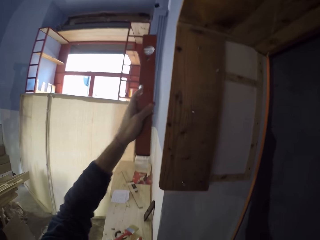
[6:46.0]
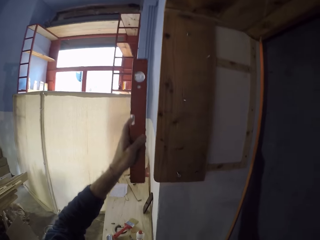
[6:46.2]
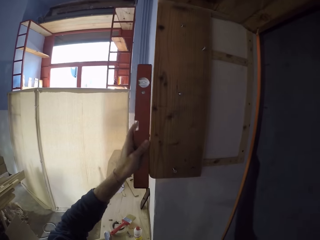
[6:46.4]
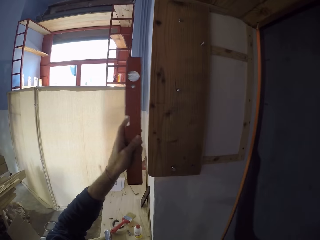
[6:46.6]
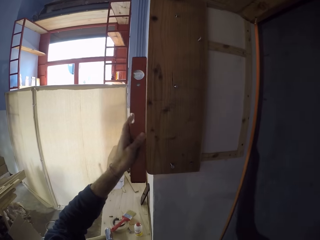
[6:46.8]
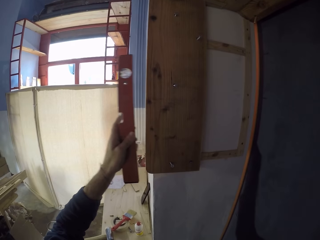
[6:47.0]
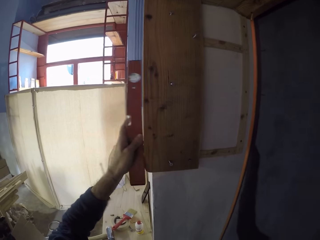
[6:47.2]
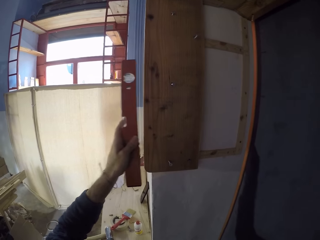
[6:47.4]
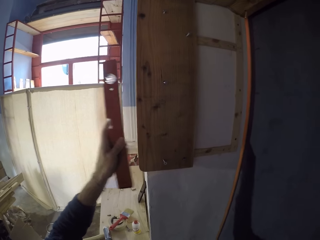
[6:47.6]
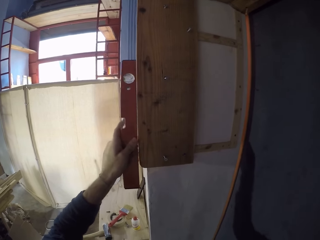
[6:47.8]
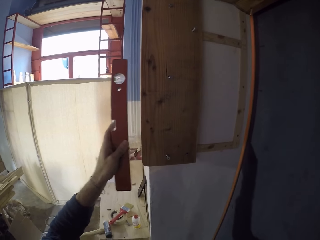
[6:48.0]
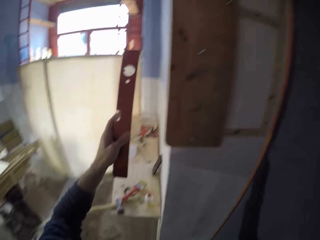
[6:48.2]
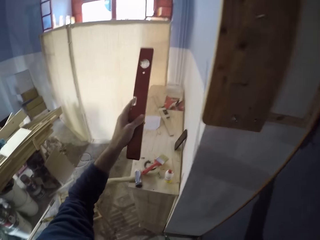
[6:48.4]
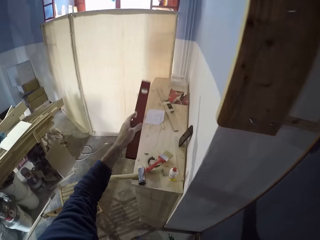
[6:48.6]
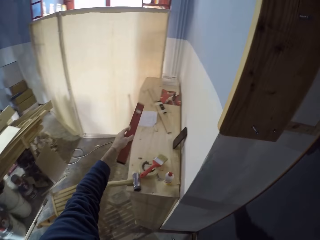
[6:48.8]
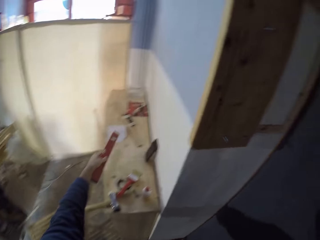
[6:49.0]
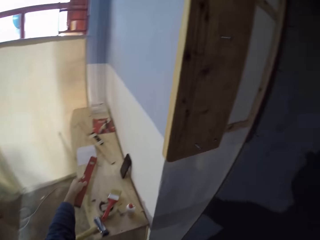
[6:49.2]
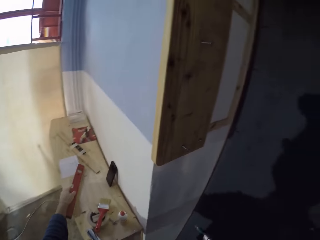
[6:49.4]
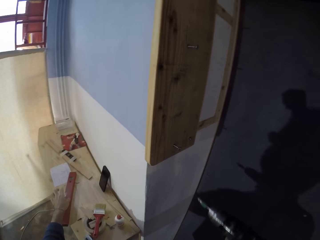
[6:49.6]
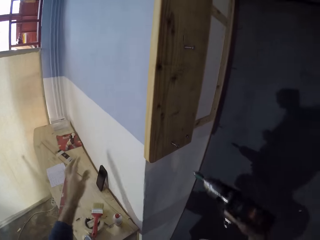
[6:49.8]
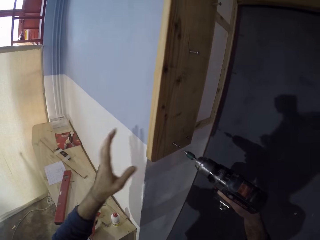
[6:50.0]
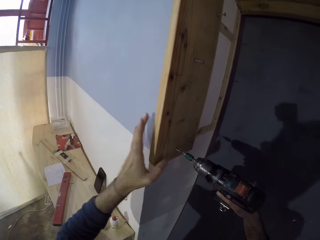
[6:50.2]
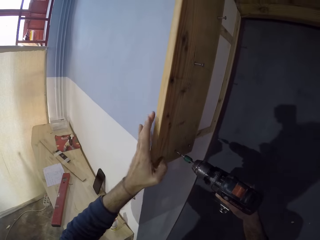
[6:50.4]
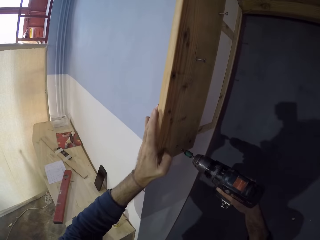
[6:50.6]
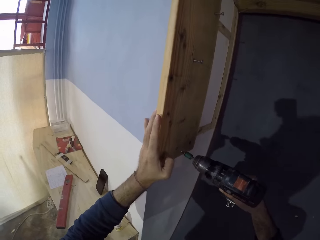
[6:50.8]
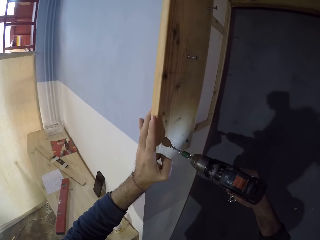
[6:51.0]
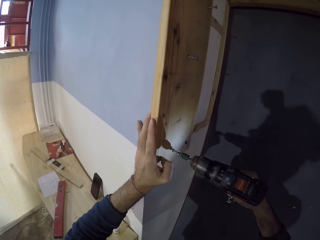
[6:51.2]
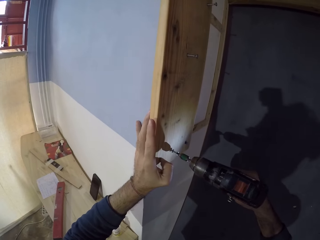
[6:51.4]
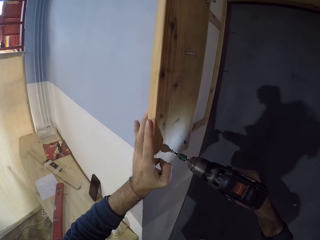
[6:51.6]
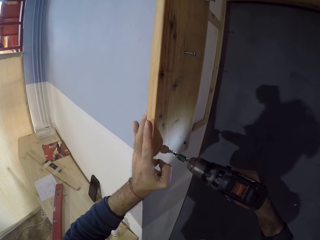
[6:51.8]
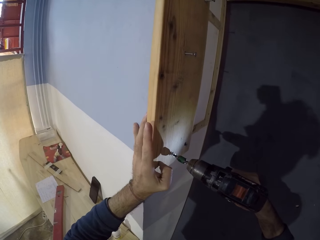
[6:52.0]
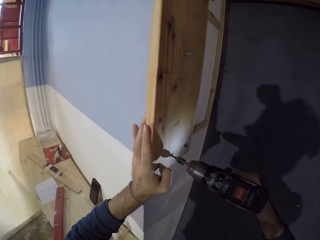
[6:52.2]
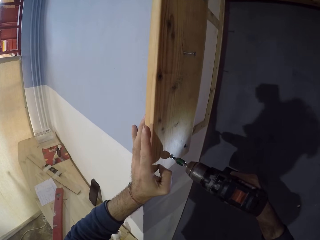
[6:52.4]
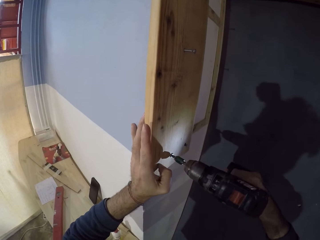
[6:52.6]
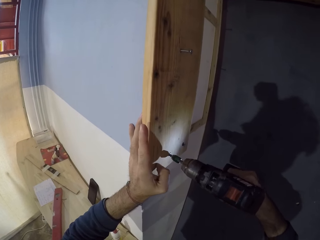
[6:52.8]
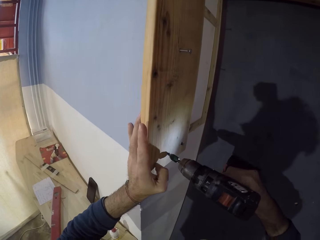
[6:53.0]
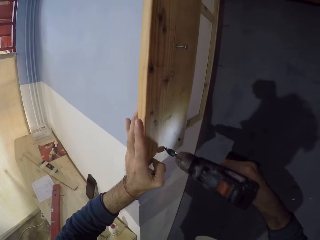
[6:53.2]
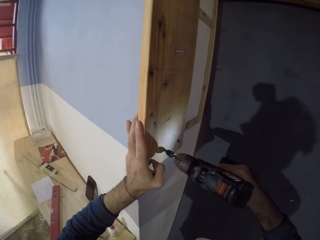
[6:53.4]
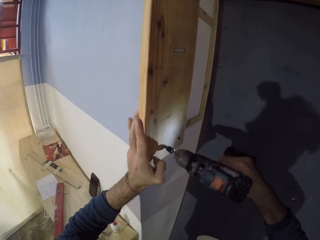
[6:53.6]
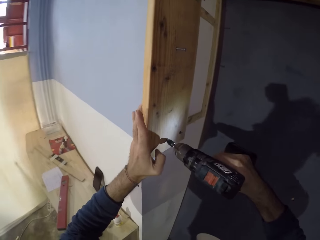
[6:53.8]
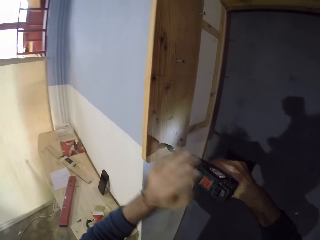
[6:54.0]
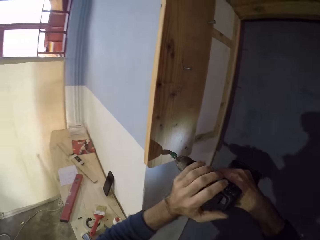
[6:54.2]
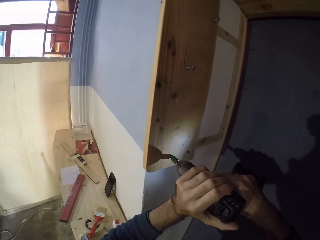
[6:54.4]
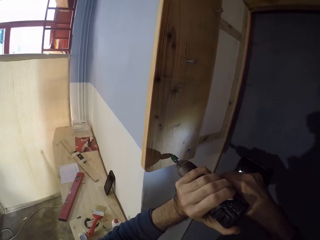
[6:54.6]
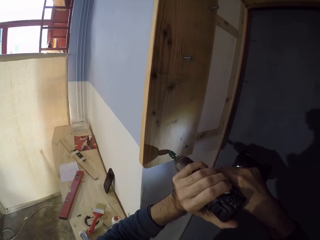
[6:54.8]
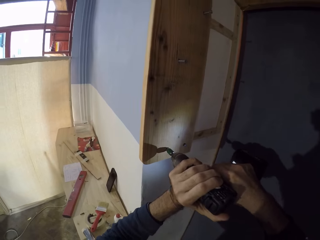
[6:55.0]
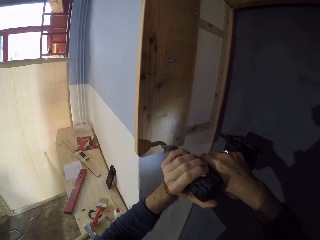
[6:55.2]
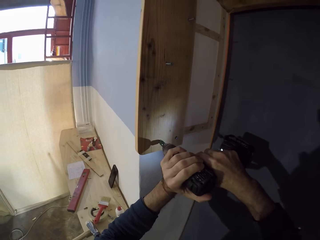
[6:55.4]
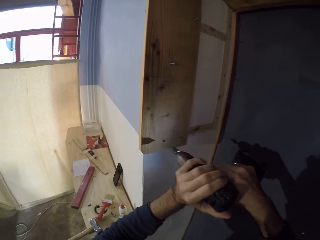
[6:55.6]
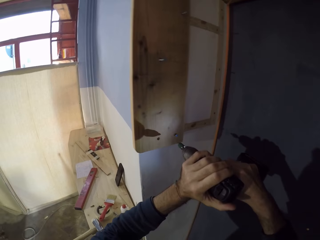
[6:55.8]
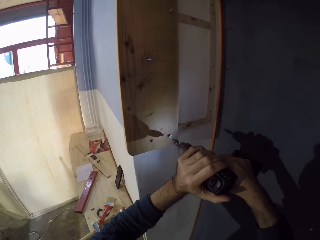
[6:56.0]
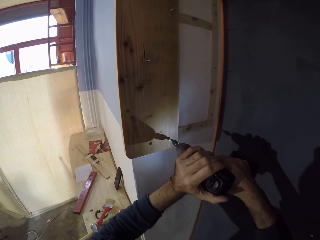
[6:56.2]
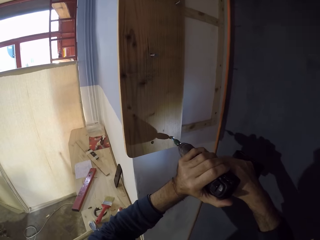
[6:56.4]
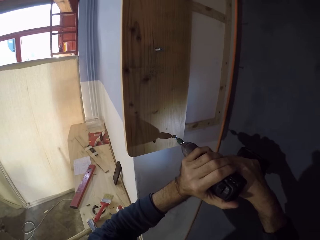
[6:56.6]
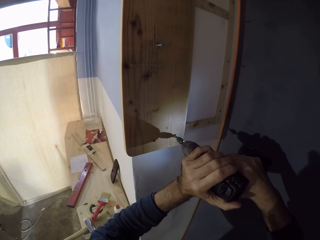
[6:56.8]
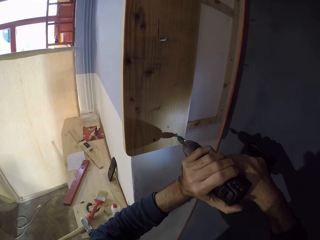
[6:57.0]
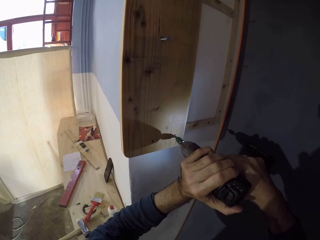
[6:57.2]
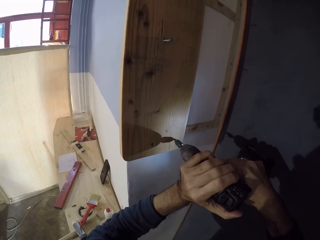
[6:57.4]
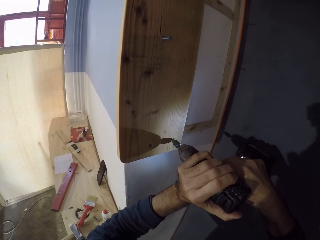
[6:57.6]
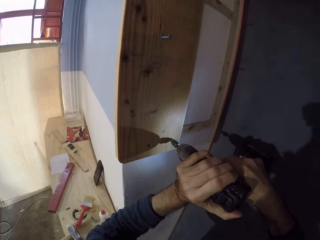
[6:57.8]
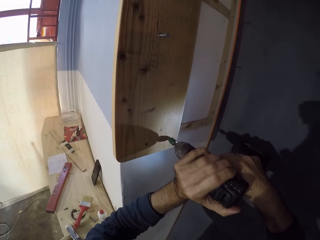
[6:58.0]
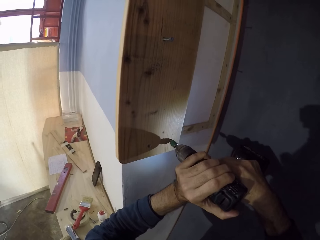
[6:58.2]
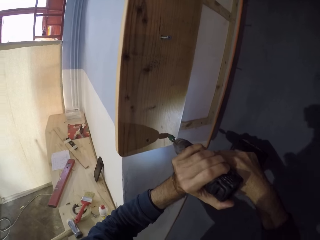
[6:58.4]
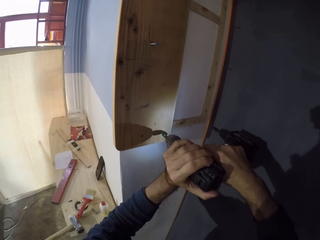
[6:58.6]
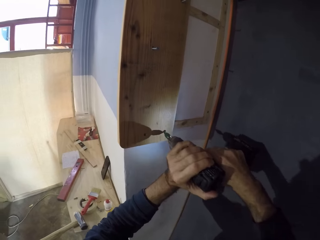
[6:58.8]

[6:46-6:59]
The camera wearer taps the plank of wood on the wall with the spirit level in his left hand. He places the spirit level in his left hand on the bench. He drives the screw into the plank of wood with the power screwdriver in his right hand and holds the plank of wood against the wall with his left hand. He holds the power screwdriver with his hands. He drives the screw into the plank of wood with the power screwdriver in his hands.

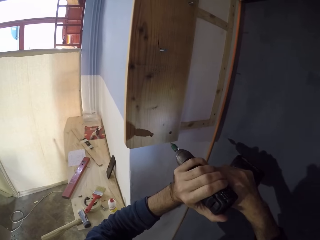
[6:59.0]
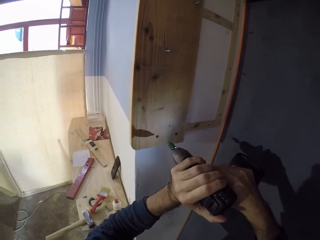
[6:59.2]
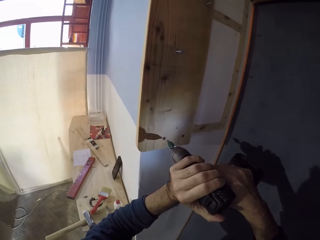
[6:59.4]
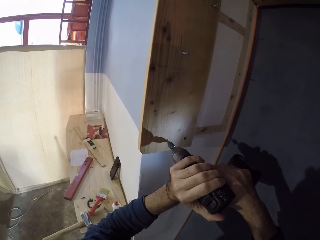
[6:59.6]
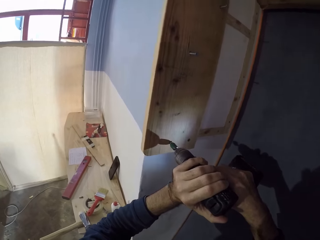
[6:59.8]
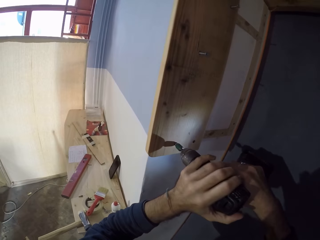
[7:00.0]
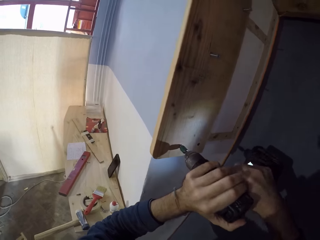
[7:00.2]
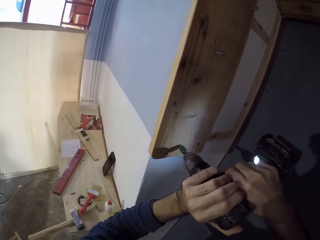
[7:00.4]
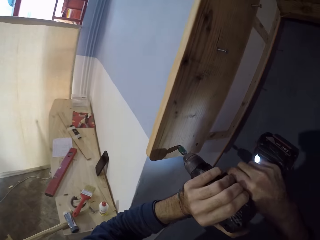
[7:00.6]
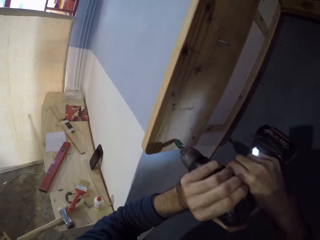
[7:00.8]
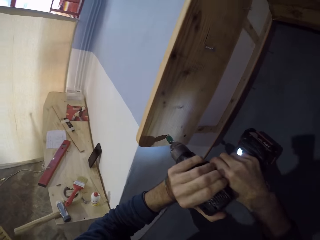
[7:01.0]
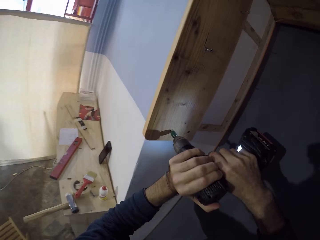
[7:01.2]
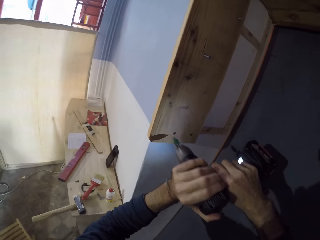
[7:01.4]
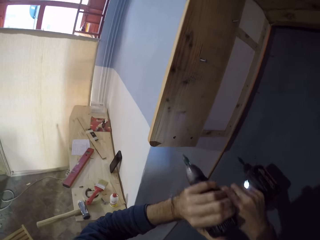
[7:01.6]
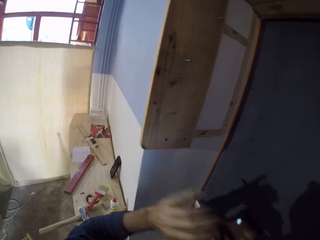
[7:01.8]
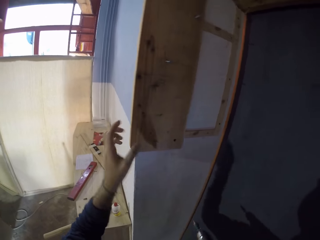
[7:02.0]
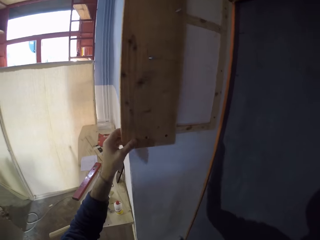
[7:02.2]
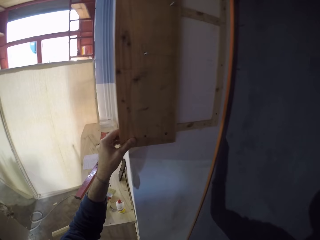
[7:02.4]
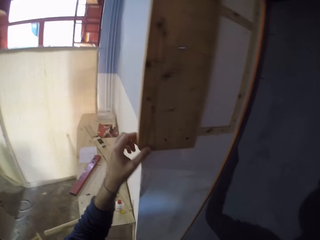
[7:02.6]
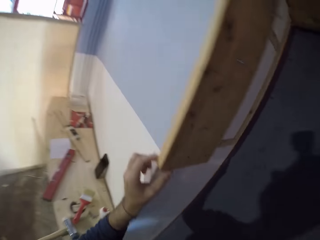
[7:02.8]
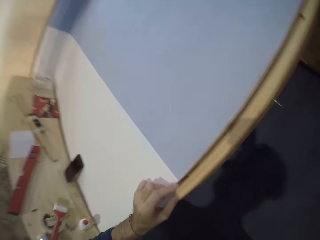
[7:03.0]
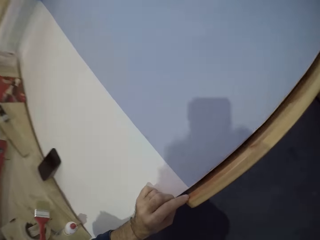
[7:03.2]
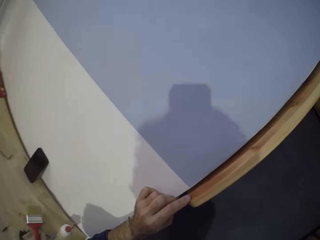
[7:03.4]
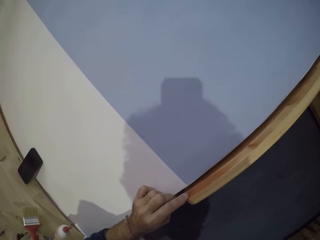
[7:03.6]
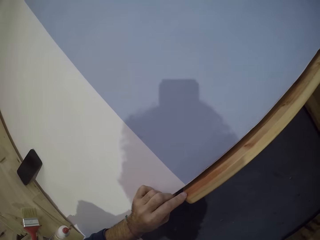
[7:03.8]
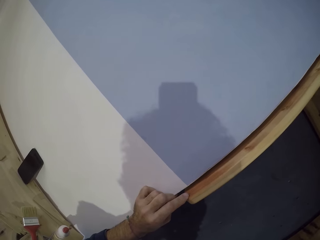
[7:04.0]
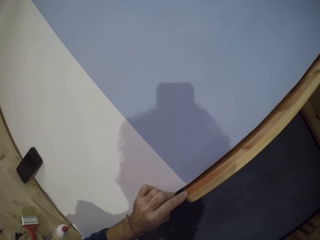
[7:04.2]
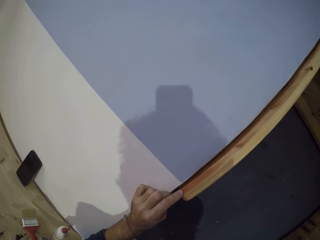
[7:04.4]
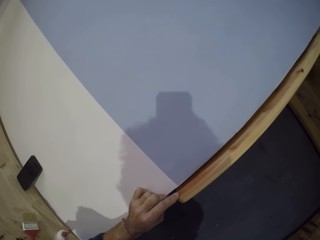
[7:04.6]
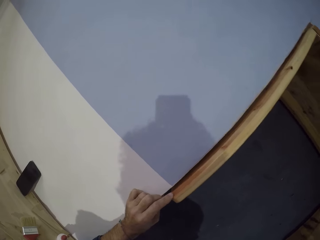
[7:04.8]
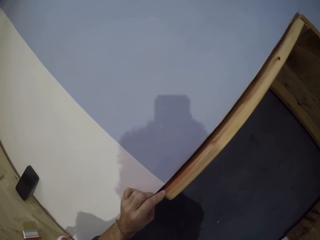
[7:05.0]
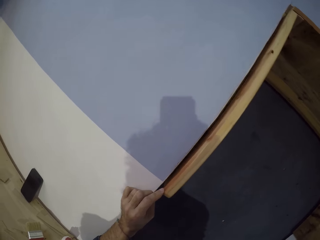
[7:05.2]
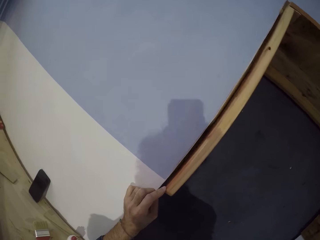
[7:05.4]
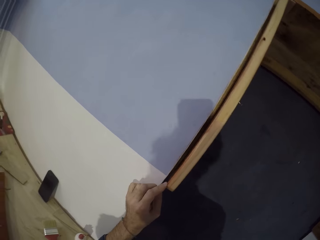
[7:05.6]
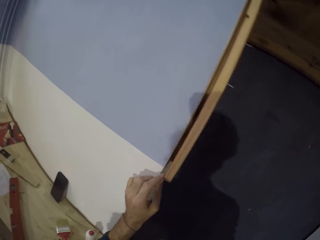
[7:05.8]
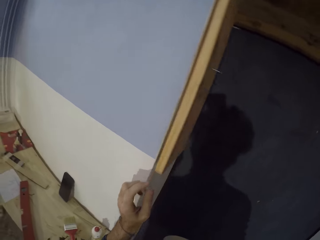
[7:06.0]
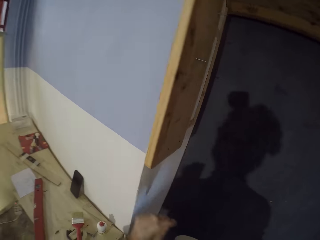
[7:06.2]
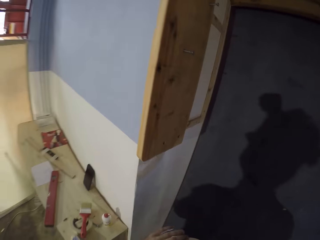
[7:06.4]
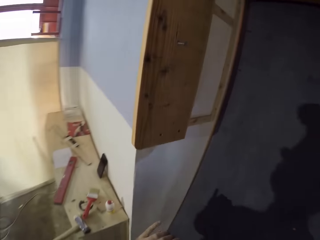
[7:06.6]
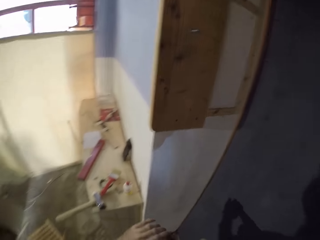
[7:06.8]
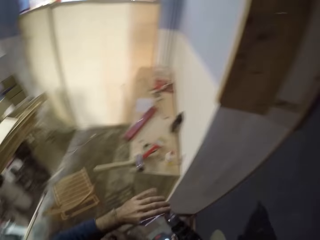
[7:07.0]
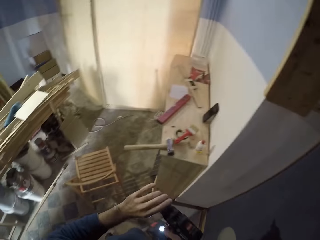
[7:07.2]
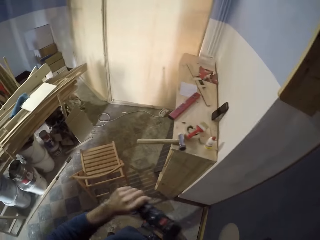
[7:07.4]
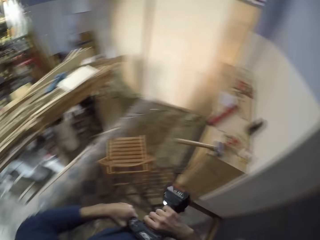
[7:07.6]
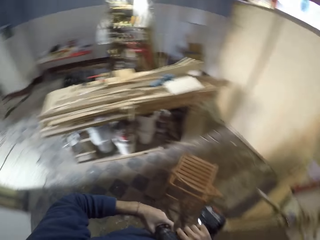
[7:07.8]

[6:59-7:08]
The camera wearer drives the screw into the plank of wood with the power screwdriver in his hands. He holds the plank of wood with his left hand. He looks at the wood on the wall. He removes the screw bit from the power screwdriver in his right hand with his left hand.
